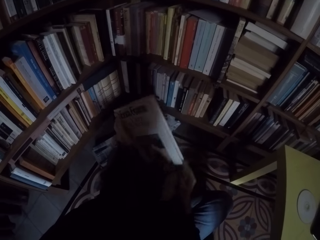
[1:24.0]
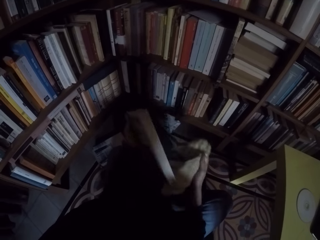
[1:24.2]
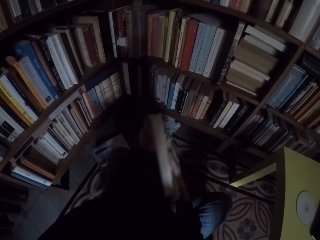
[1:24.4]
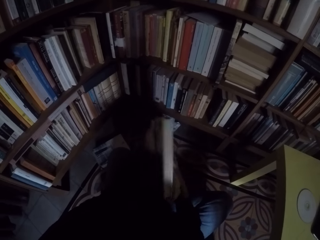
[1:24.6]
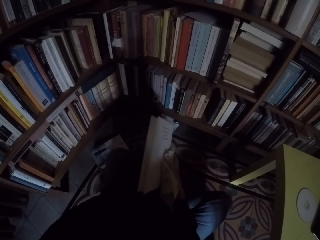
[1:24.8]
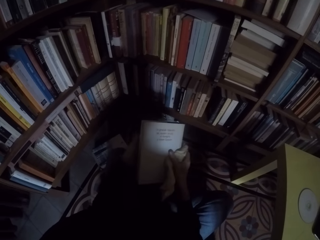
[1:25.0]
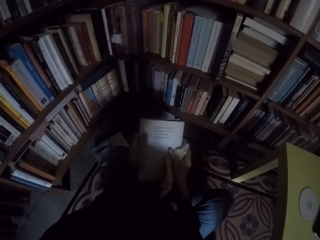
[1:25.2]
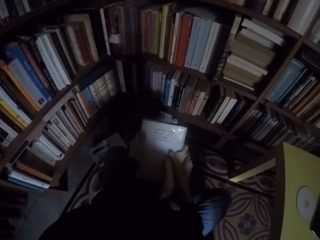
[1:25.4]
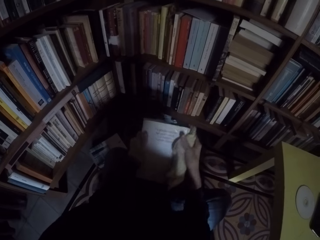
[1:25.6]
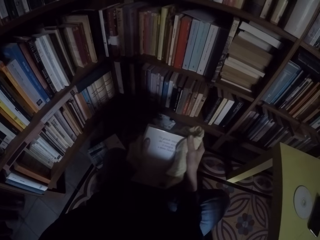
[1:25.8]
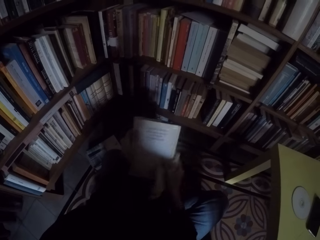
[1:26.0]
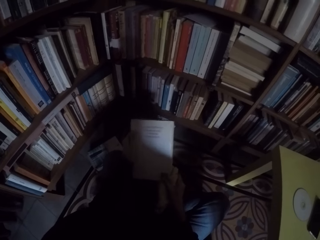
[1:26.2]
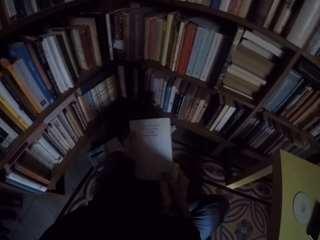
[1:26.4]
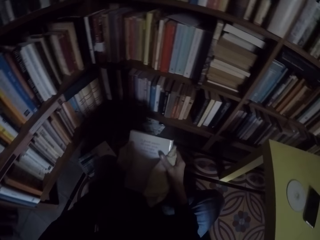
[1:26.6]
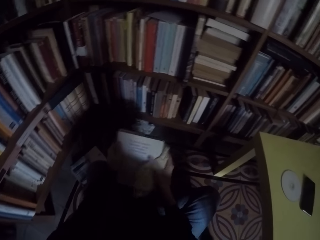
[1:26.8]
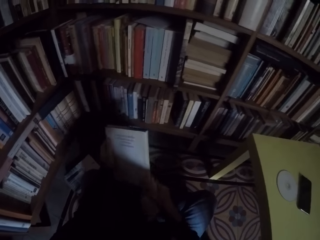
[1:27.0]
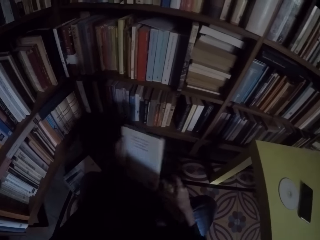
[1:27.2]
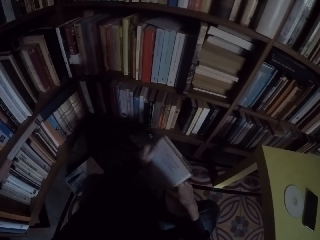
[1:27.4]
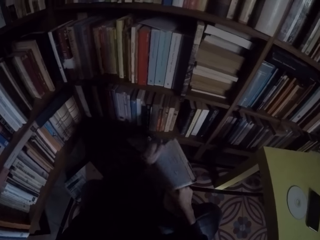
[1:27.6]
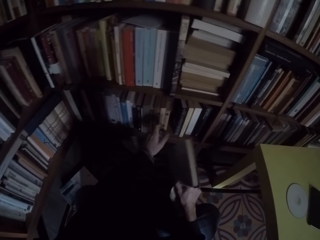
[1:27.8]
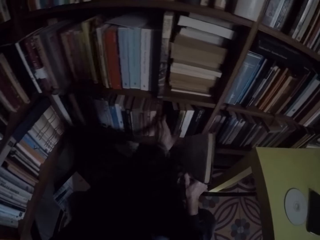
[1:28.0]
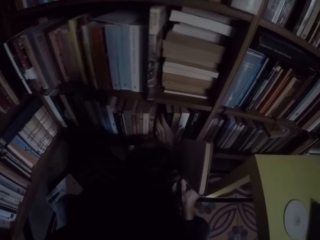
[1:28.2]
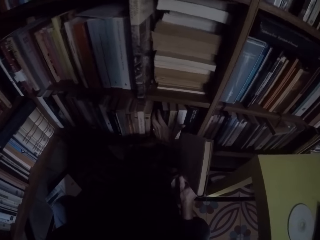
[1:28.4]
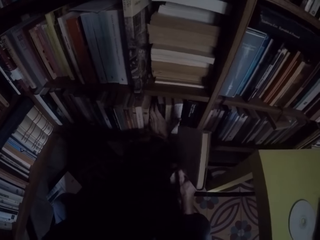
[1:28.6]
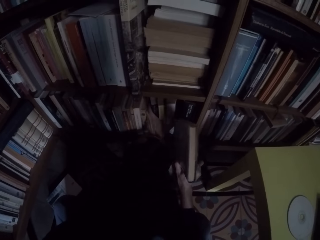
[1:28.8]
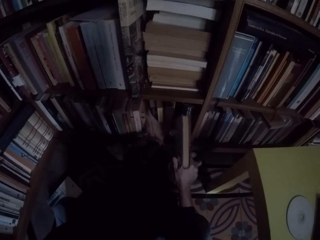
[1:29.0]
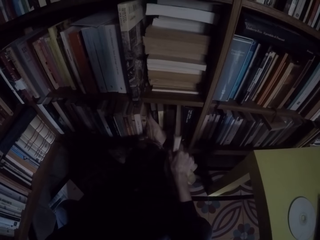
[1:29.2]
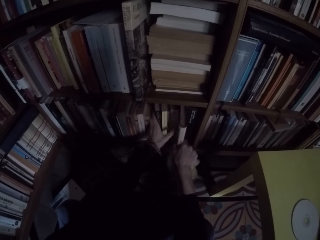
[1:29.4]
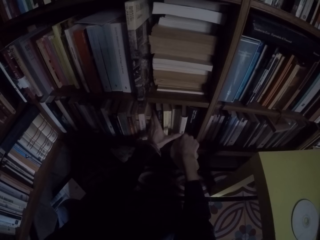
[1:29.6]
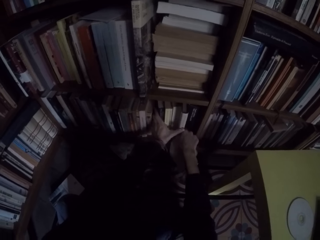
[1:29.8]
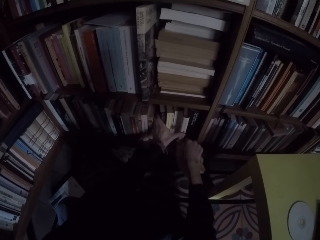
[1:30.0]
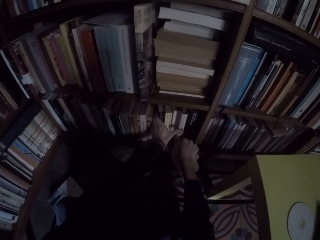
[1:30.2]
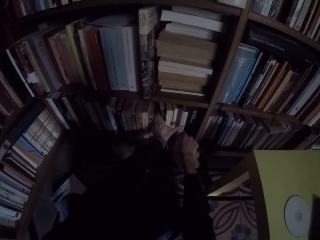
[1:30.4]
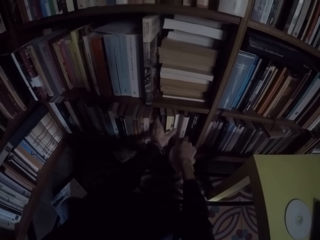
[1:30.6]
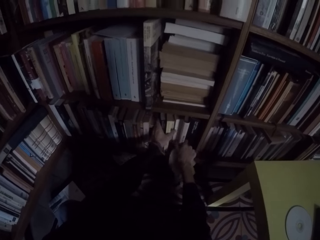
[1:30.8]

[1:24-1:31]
The camera wearer moves the books with the left hand. They put the book on the shelf.

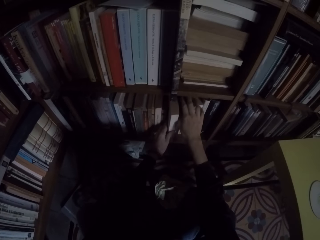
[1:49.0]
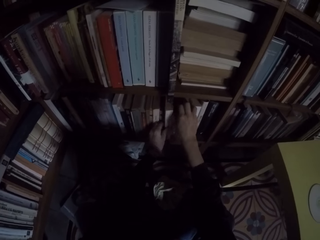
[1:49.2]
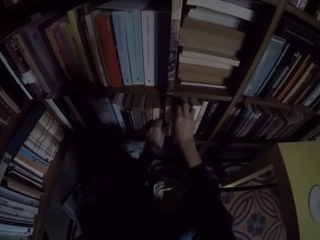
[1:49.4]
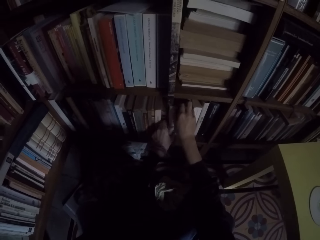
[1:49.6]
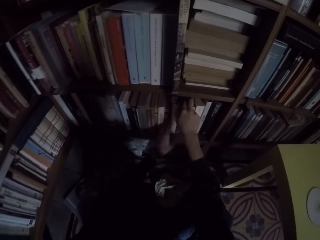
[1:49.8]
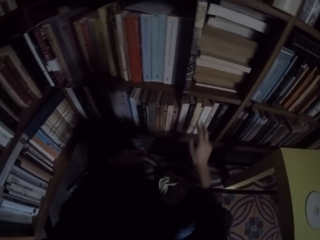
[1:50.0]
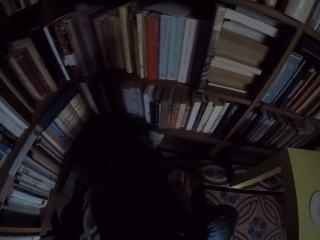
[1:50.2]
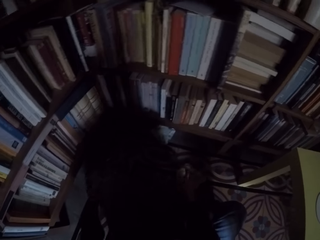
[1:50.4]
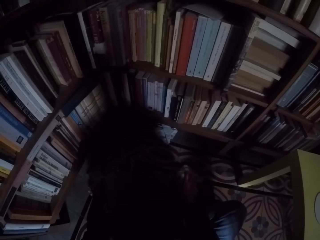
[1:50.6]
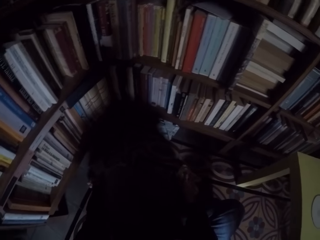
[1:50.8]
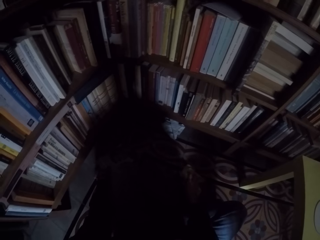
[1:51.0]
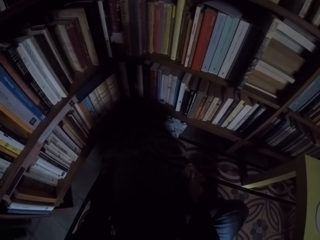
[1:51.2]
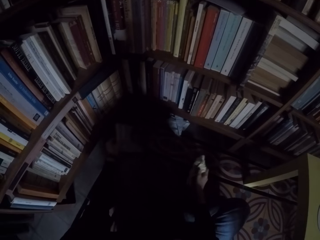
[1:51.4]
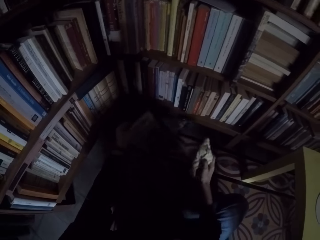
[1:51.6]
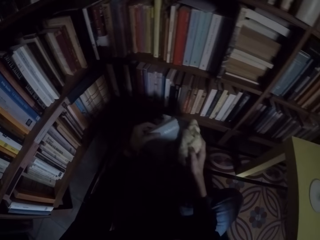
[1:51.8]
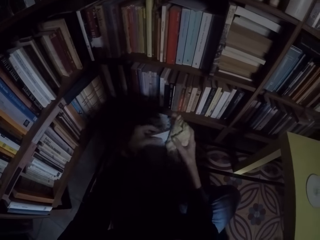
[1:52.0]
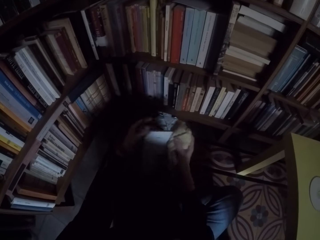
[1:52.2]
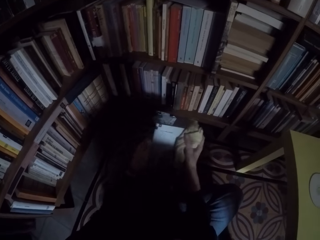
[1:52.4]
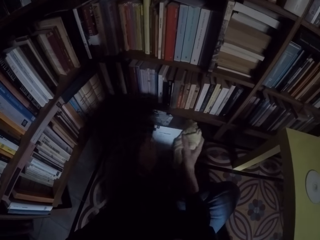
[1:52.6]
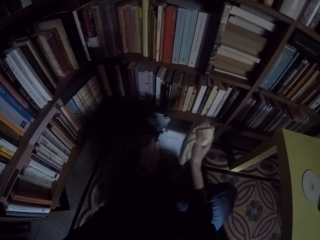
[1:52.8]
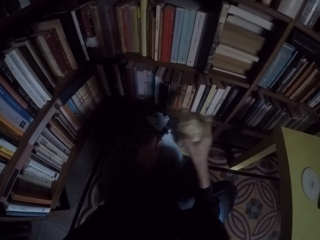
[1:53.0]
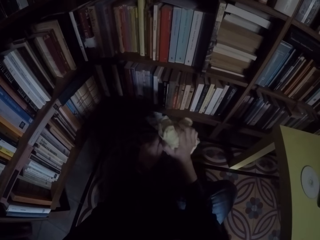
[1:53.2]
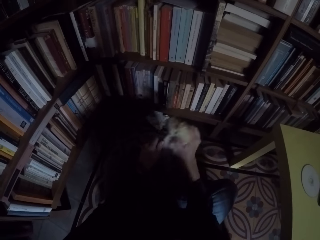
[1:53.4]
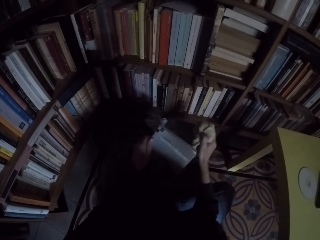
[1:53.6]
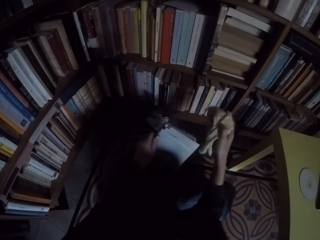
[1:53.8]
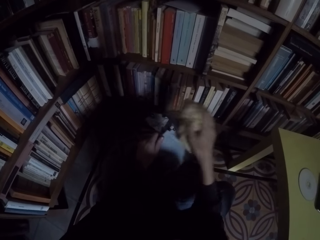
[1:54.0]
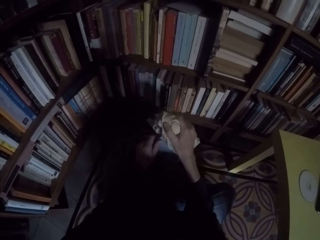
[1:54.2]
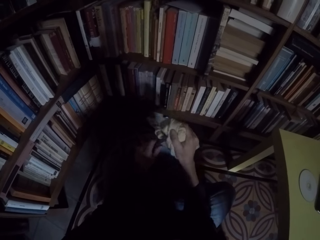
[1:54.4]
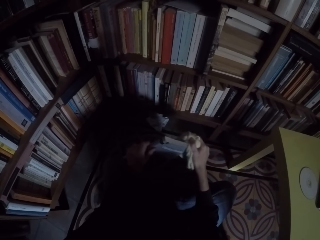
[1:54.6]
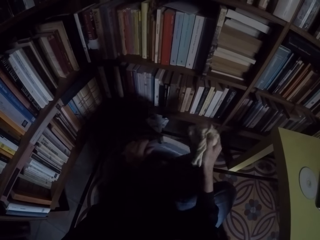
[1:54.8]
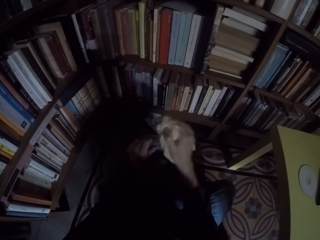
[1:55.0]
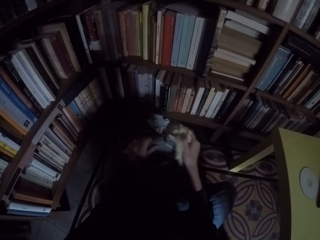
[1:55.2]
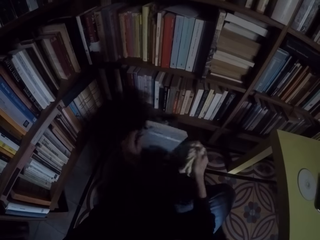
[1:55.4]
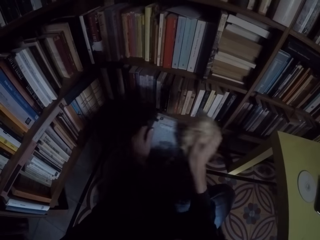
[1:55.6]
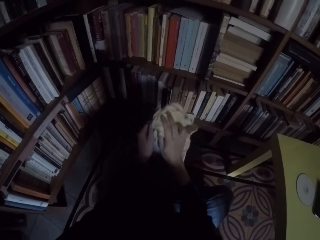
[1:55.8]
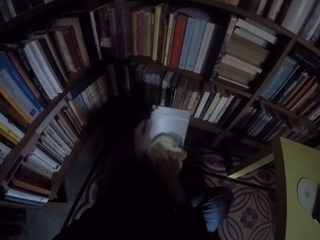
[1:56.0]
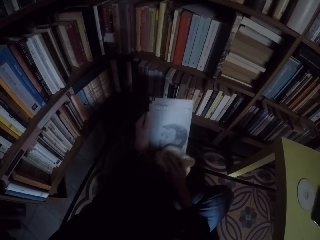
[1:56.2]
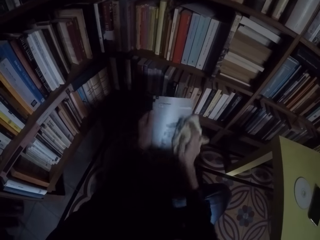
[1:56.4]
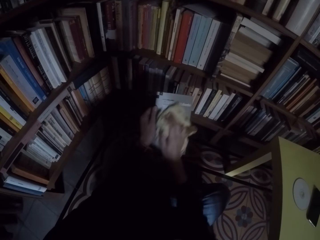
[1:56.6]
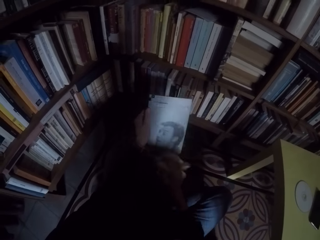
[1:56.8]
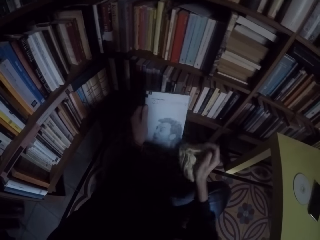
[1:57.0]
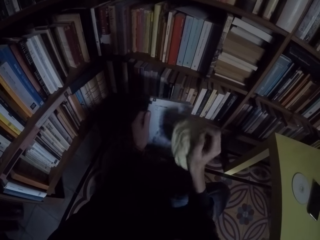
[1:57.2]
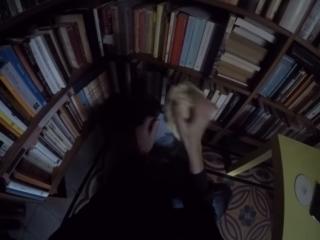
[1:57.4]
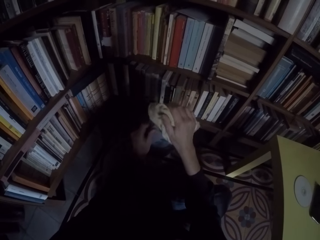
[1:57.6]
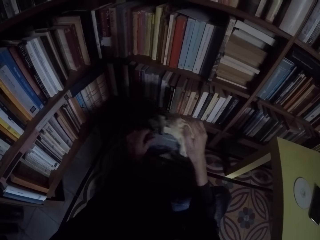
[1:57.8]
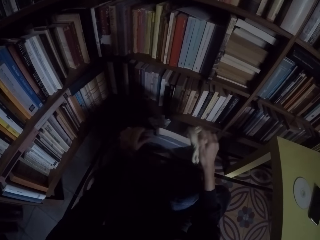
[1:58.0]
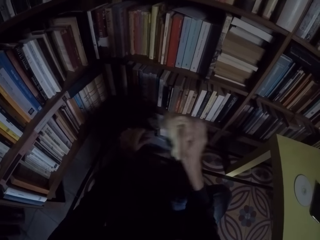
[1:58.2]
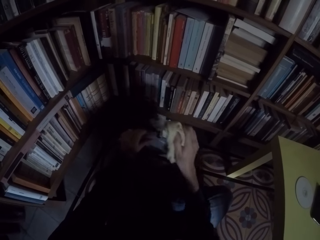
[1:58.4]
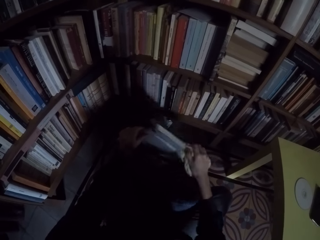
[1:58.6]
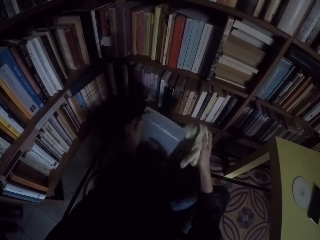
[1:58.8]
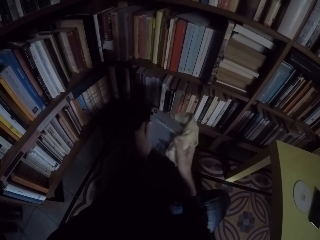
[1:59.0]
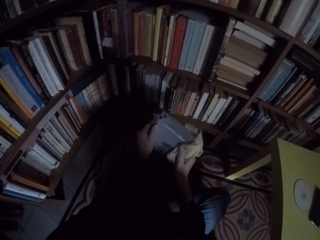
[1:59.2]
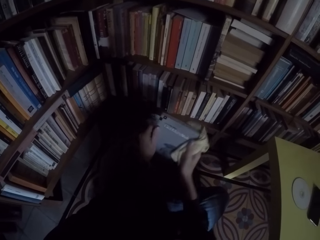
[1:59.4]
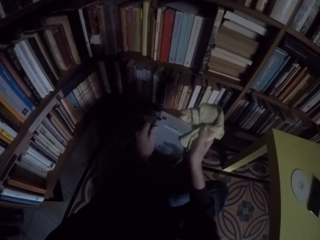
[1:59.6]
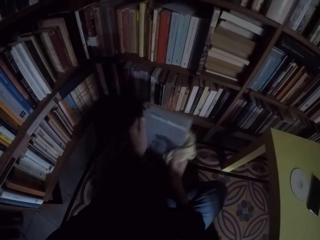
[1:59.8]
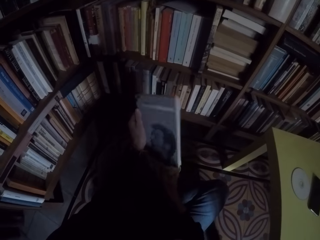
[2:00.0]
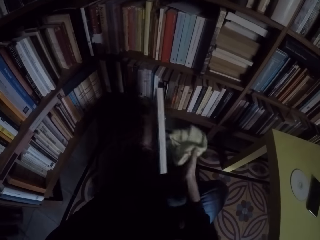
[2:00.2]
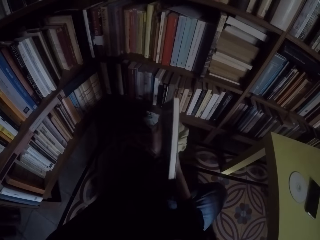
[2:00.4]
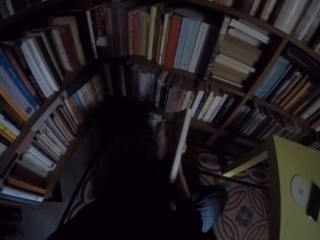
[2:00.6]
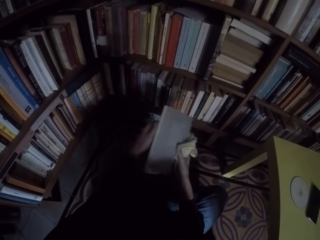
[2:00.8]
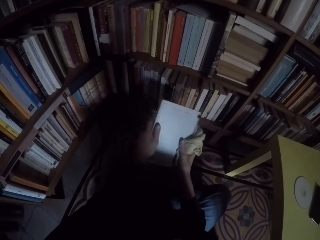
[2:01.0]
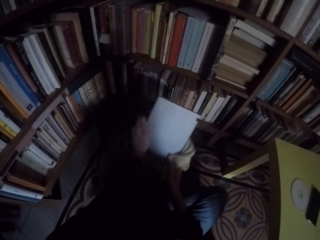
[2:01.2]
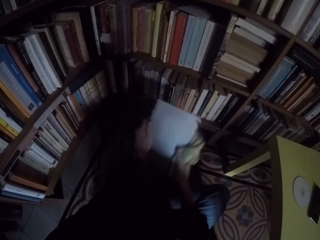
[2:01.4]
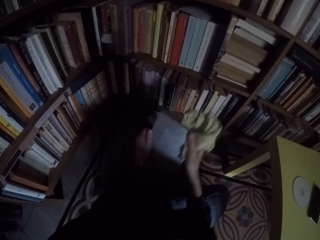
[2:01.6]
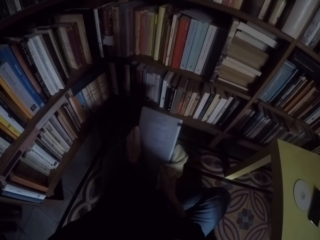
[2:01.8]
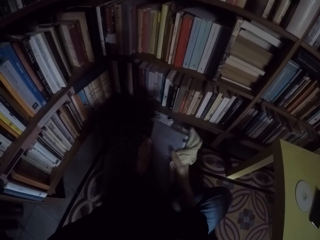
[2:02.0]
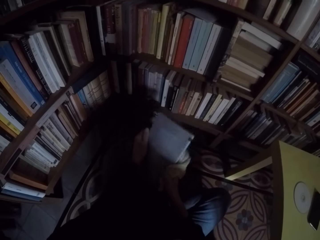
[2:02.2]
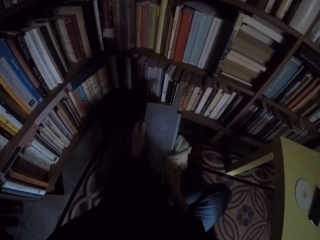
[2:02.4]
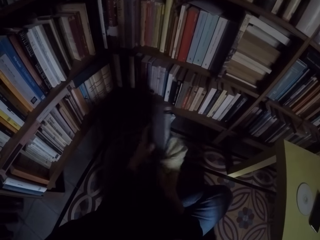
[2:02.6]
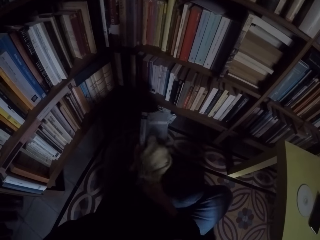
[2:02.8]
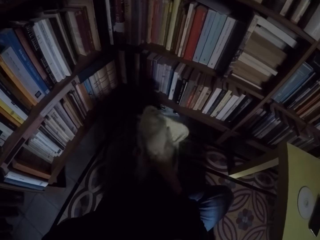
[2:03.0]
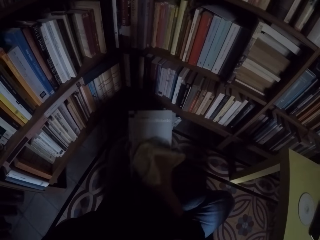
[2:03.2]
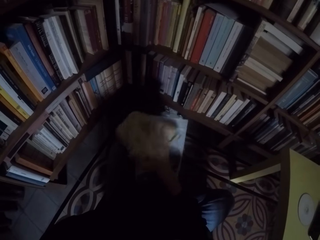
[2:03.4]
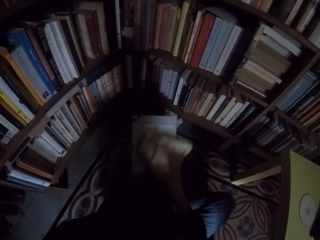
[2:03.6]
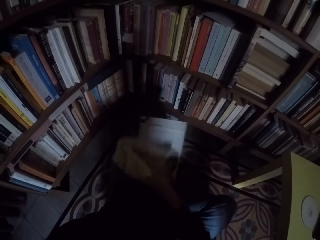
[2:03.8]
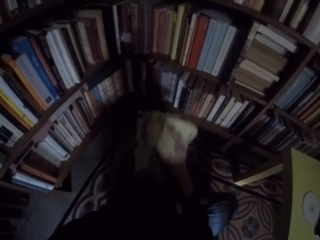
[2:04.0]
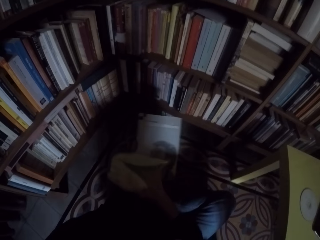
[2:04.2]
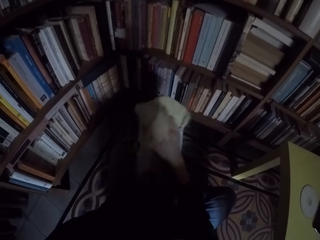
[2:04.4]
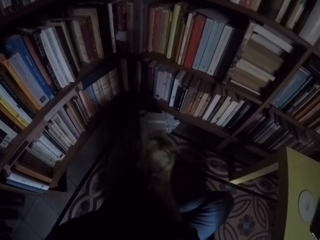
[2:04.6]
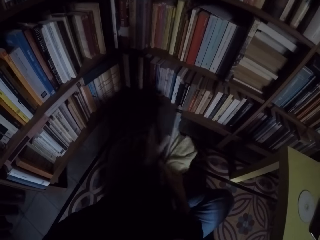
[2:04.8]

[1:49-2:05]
The camera wearer picks the wipe towel from the floor. They pick another book from the stool. They hold the book and clean the book with the rag.
